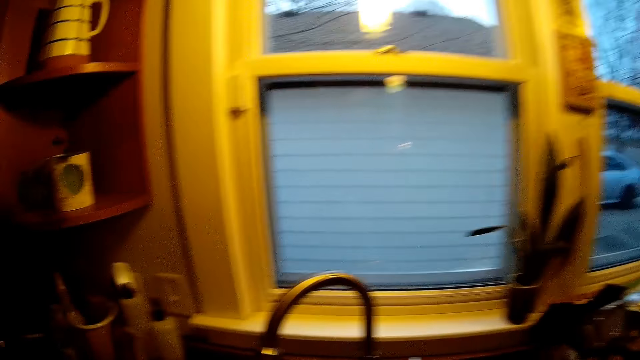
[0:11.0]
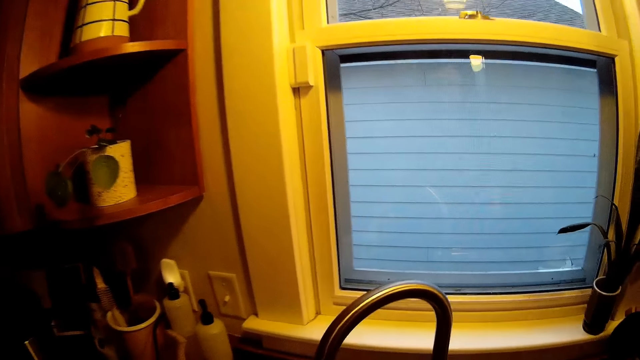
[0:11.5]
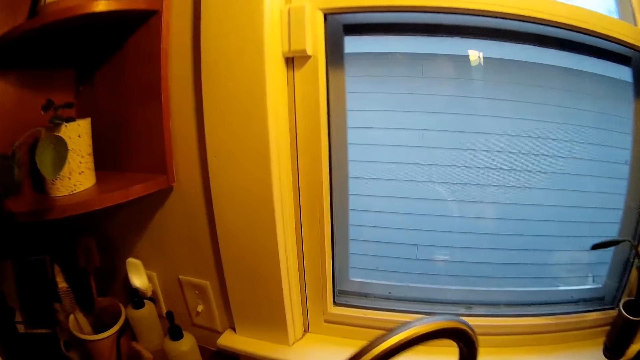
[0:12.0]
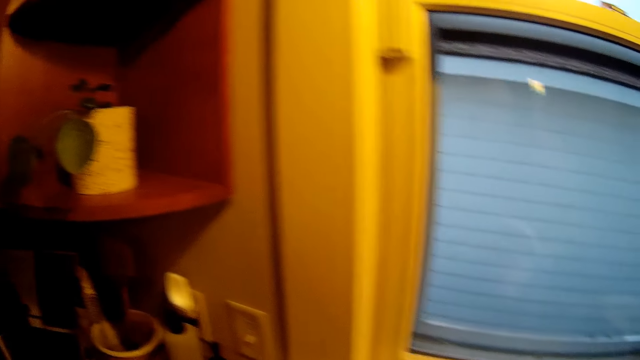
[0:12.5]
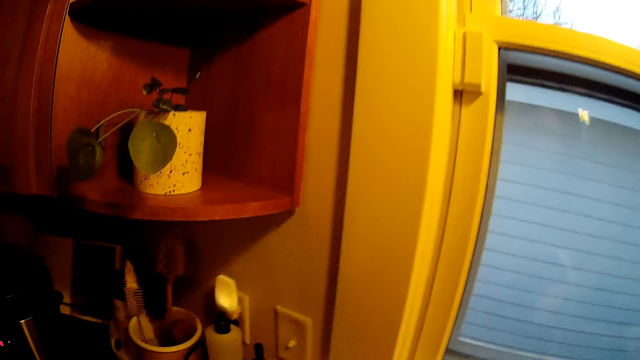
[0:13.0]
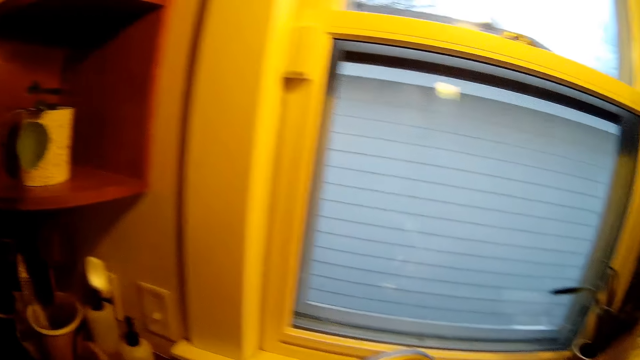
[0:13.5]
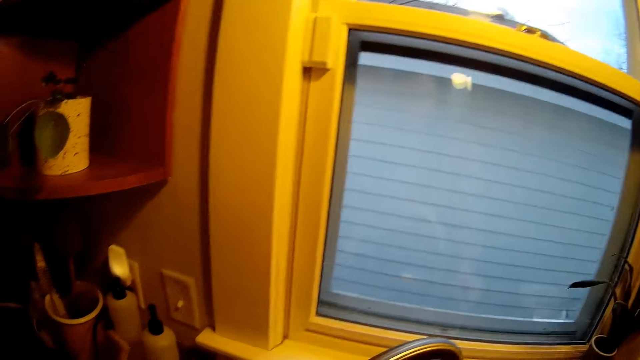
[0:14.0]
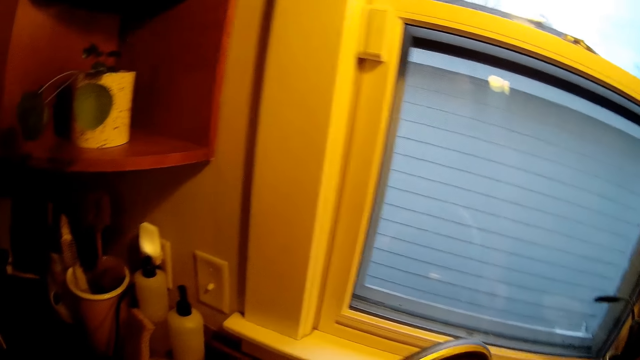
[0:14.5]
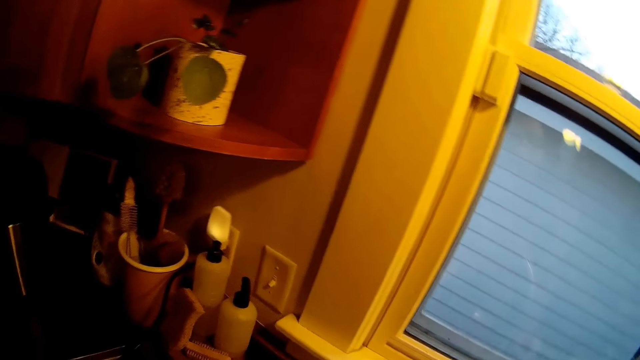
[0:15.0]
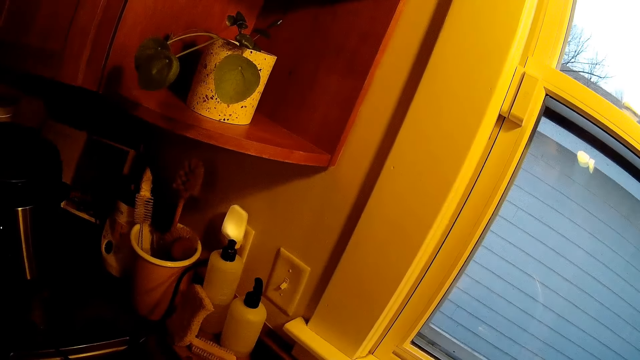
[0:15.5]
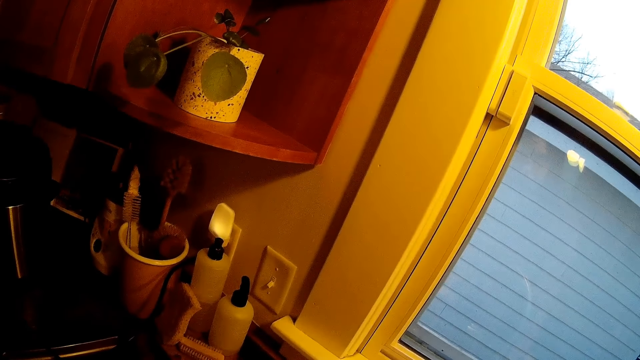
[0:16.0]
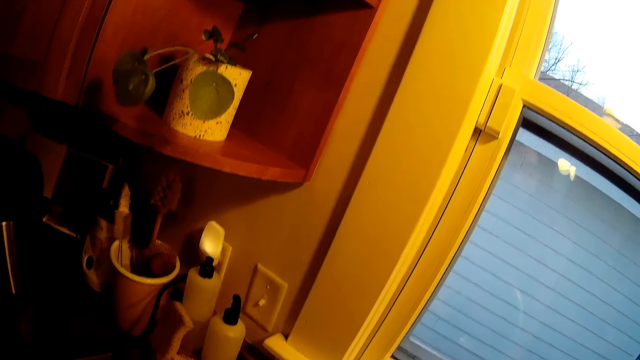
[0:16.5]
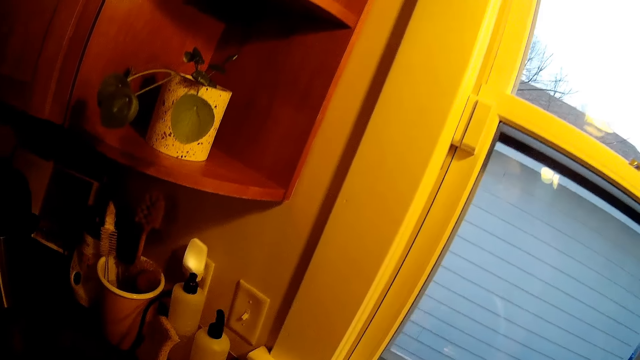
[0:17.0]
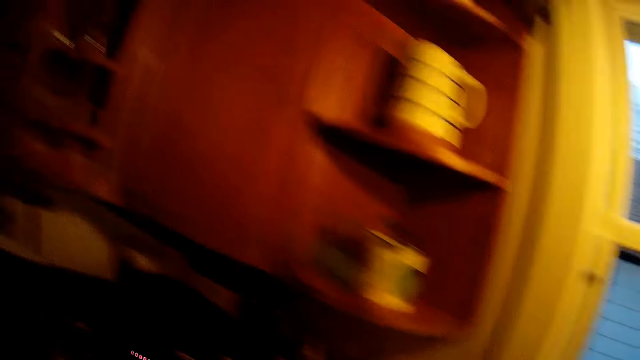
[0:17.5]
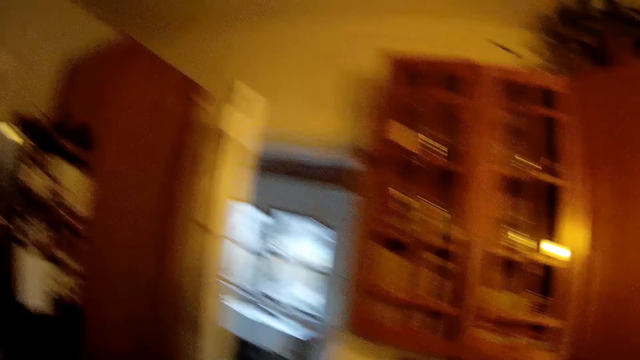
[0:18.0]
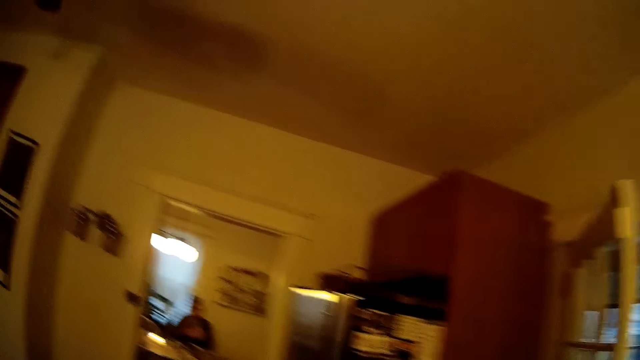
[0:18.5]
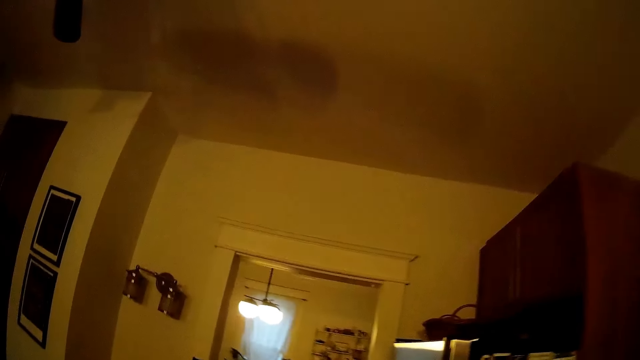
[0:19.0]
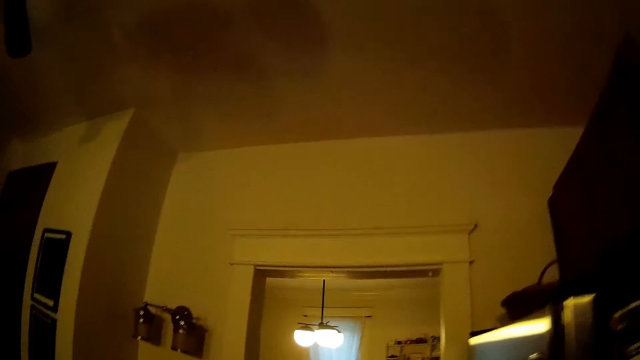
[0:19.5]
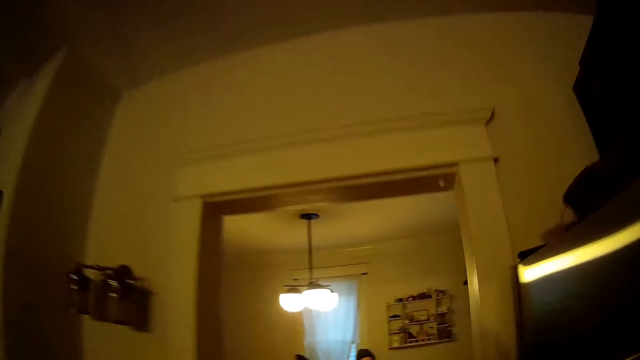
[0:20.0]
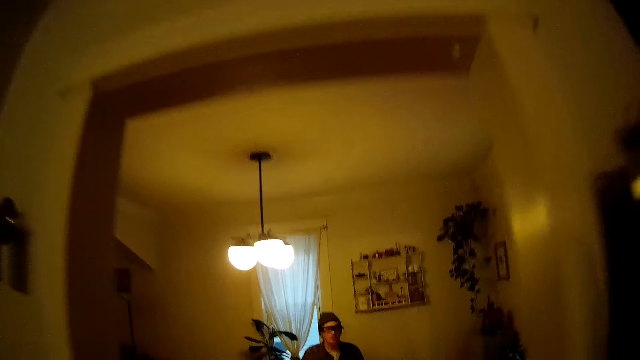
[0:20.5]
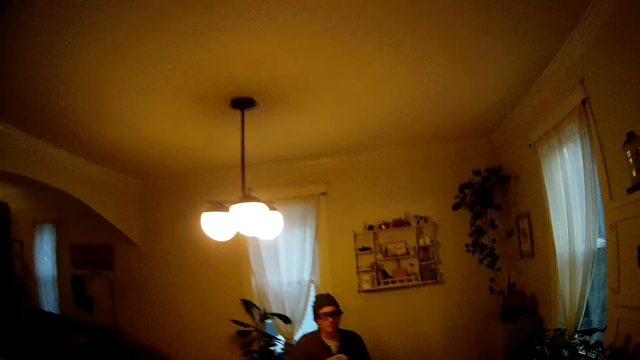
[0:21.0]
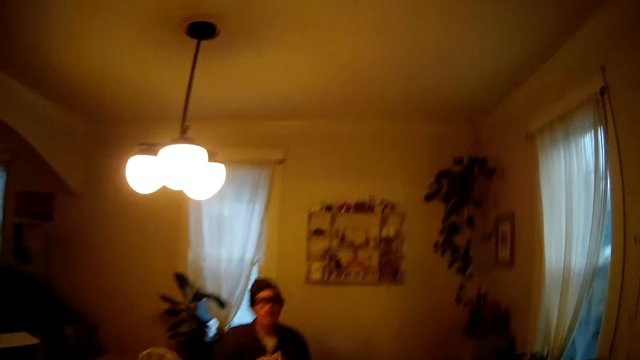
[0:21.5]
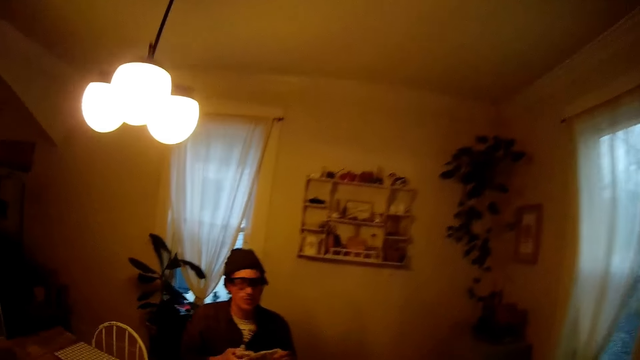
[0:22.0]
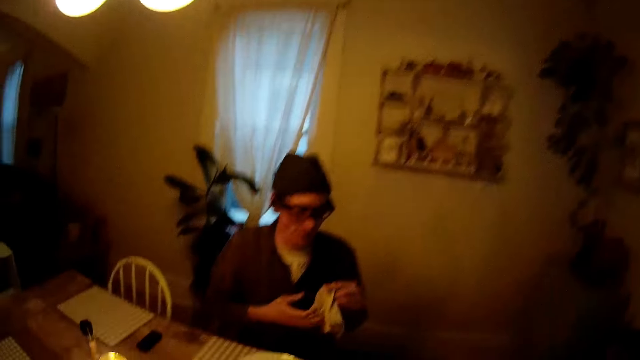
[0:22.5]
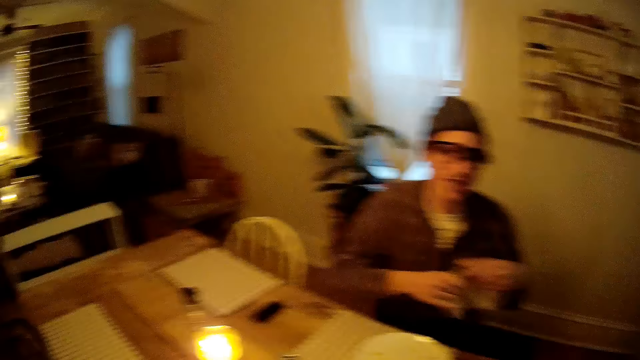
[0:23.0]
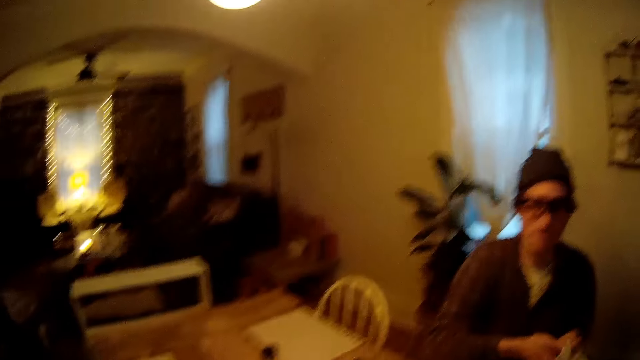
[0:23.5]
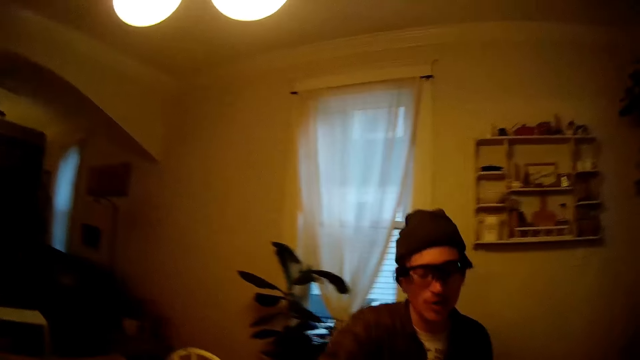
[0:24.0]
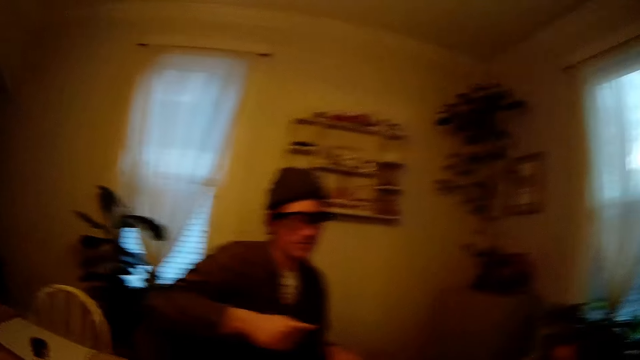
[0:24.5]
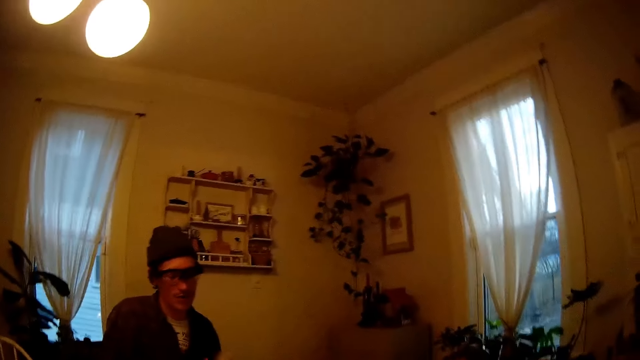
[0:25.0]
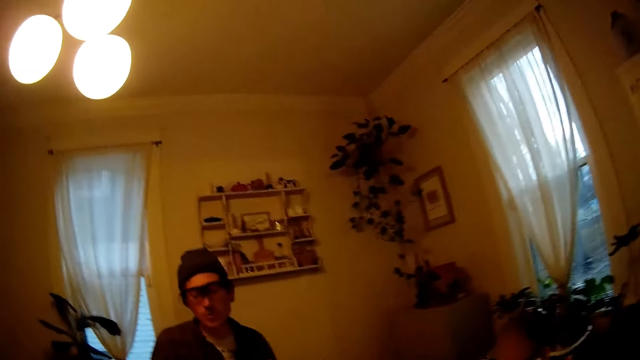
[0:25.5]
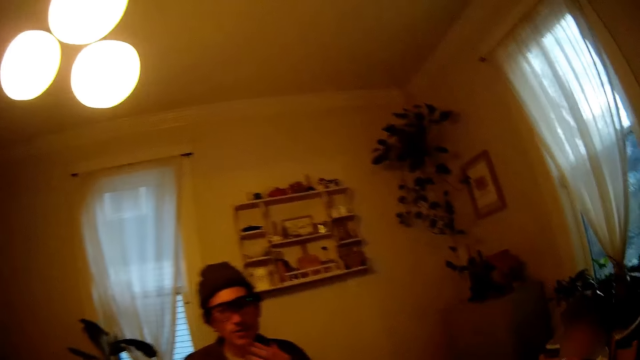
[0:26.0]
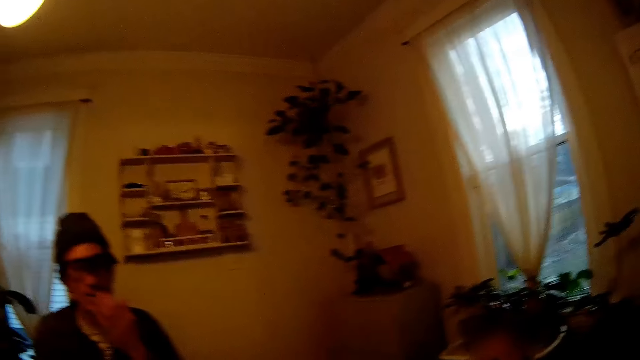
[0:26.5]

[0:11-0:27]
The camera wearer puts something down. They walk to the living room and converse with a man. The man folds a napkin with both hands.

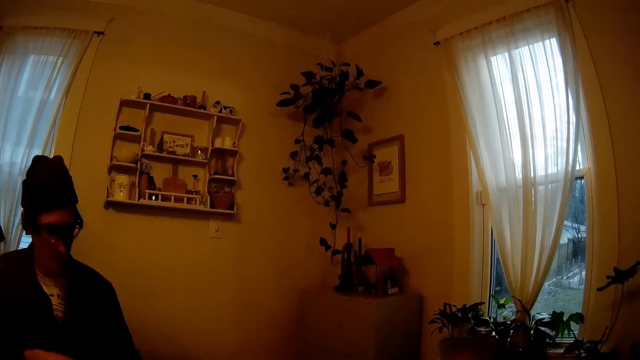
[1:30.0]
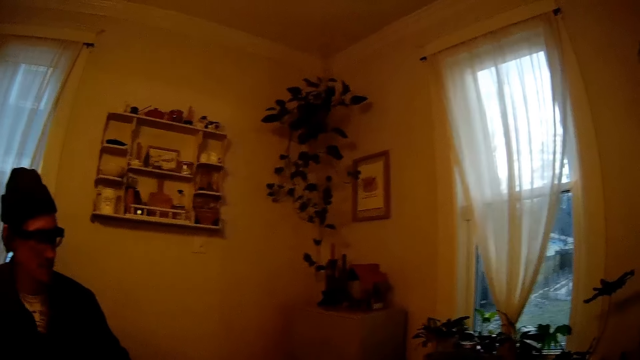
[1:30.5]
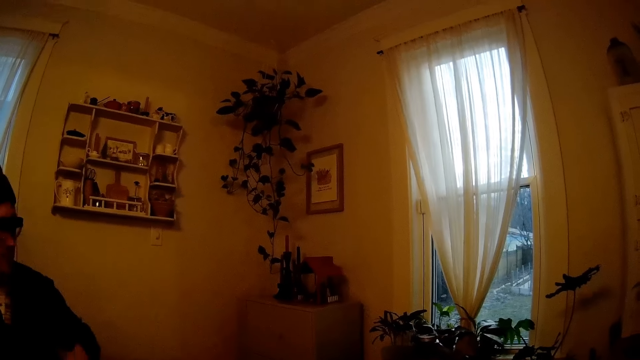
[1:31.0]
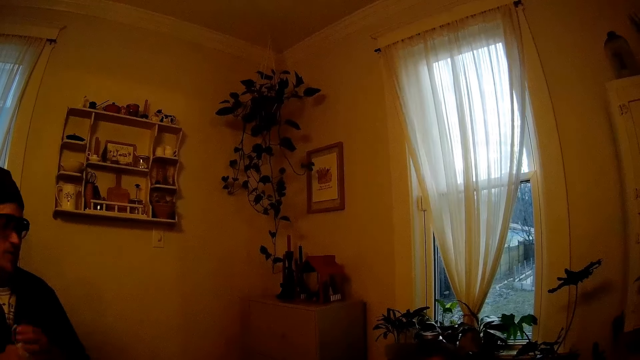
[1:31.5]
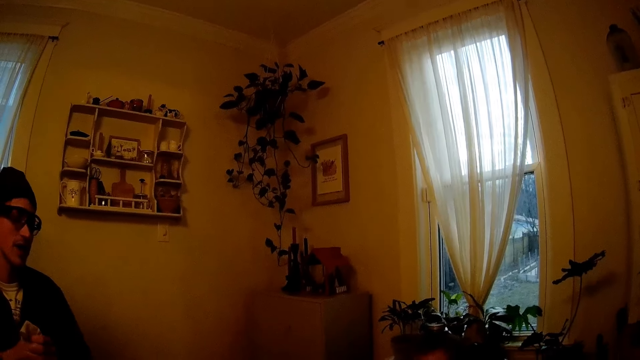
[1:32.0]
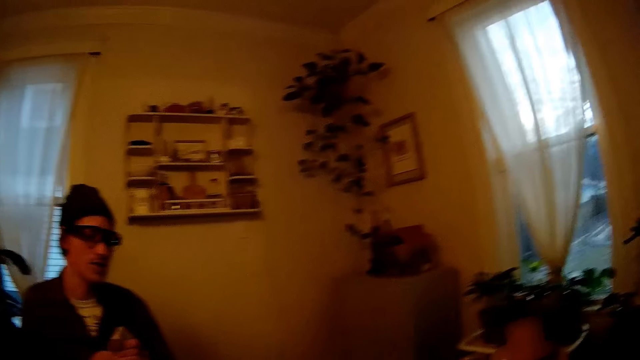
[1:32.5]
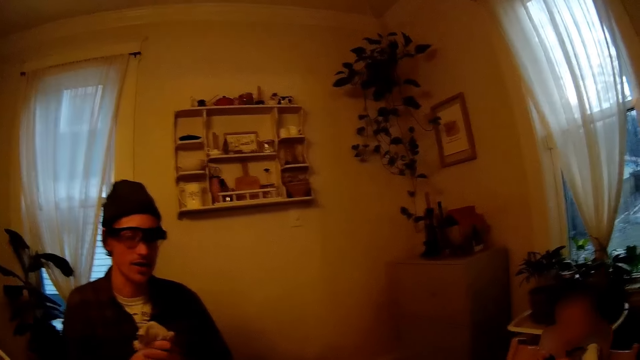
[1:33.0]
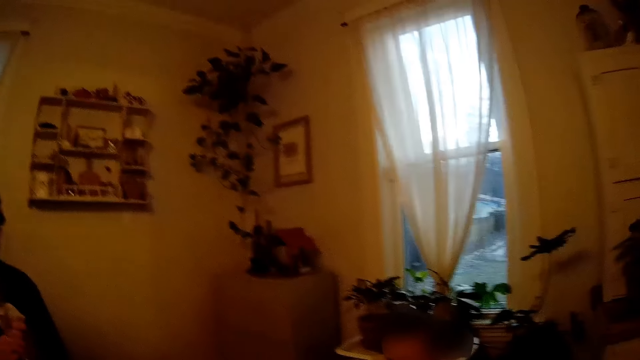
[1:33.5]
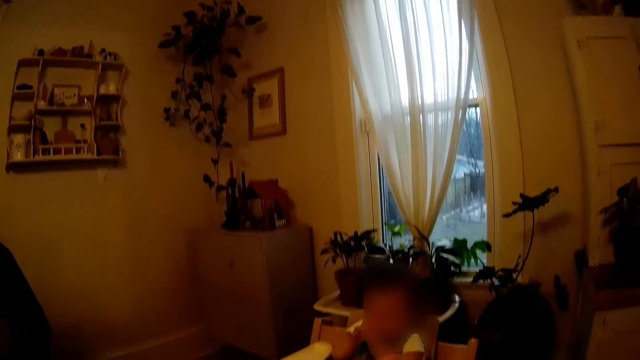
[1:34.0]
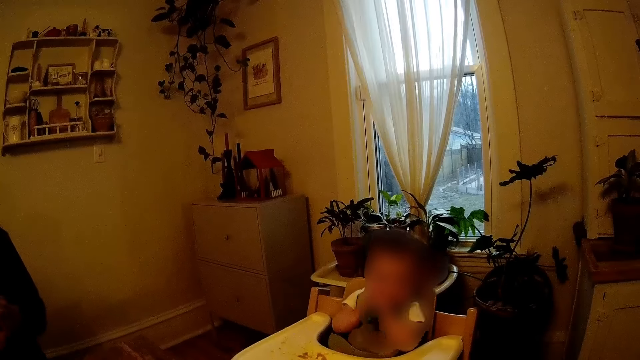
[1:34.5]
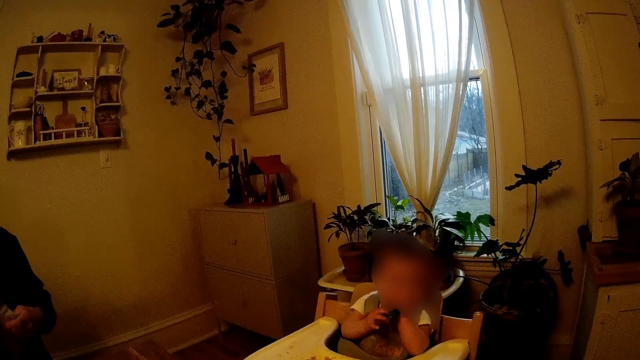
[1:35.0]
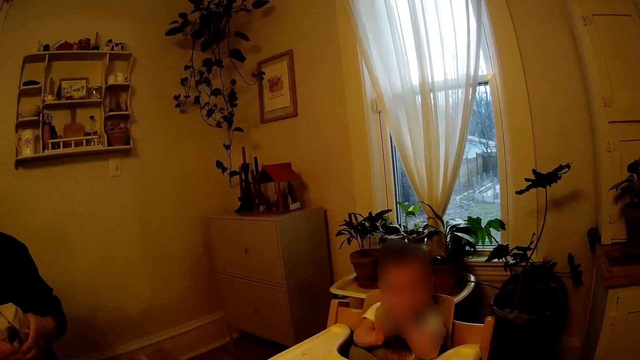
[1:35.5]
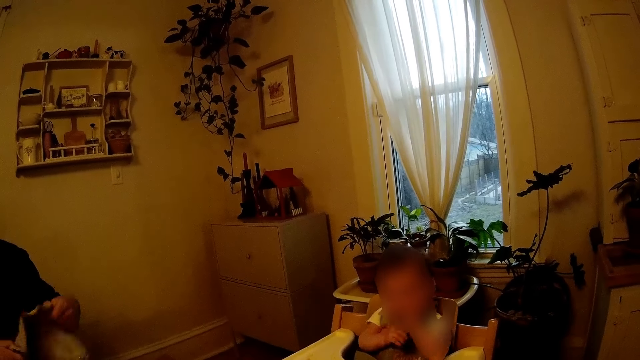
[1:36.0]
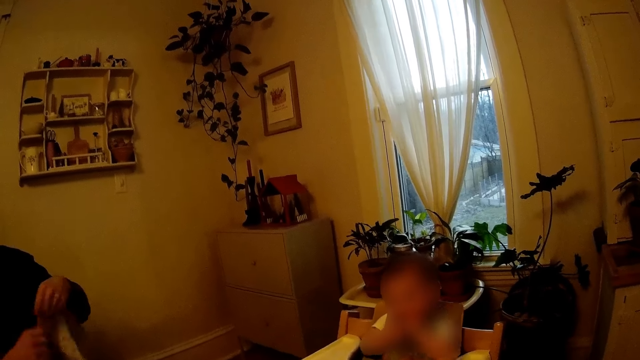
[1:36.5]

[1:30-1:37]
The man wipes both hands with the napkin.
